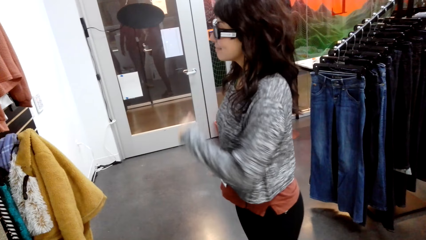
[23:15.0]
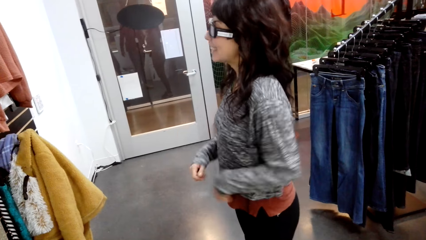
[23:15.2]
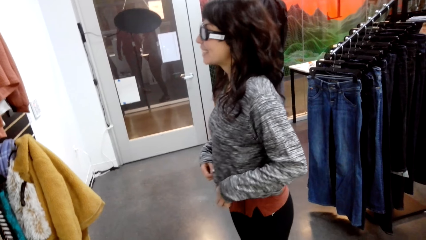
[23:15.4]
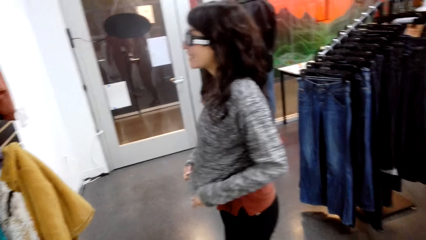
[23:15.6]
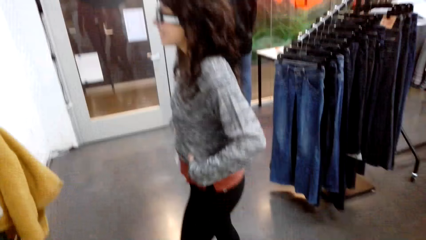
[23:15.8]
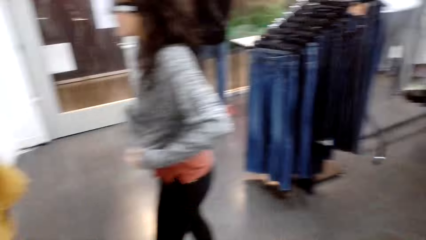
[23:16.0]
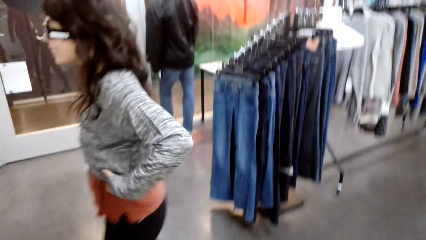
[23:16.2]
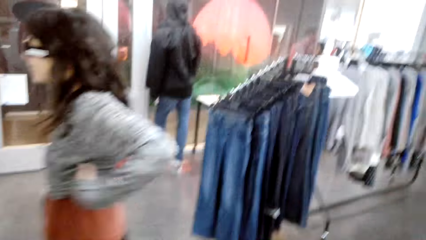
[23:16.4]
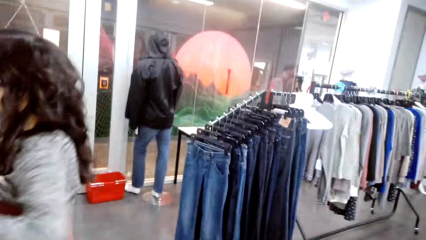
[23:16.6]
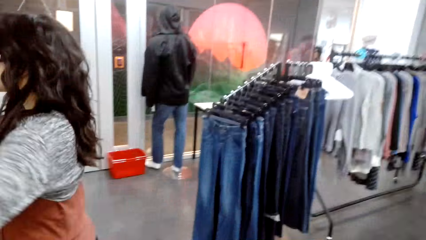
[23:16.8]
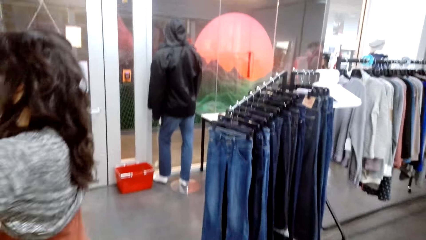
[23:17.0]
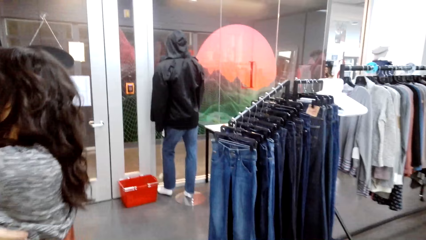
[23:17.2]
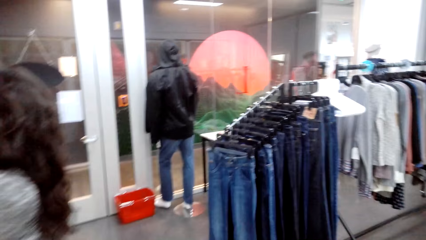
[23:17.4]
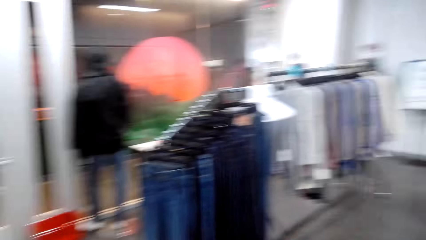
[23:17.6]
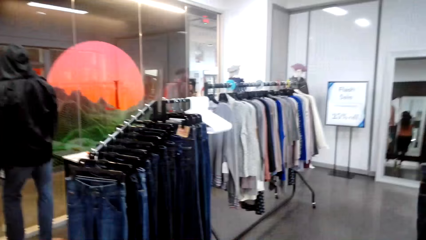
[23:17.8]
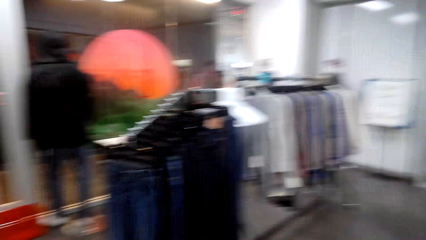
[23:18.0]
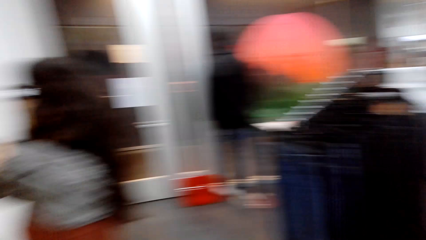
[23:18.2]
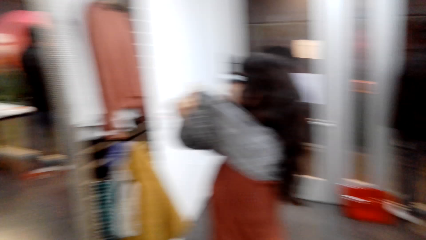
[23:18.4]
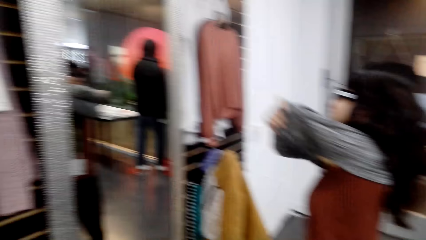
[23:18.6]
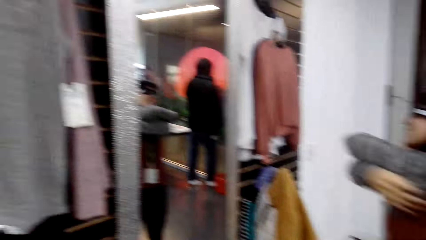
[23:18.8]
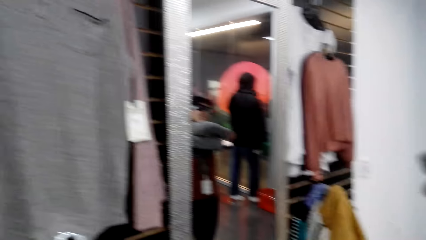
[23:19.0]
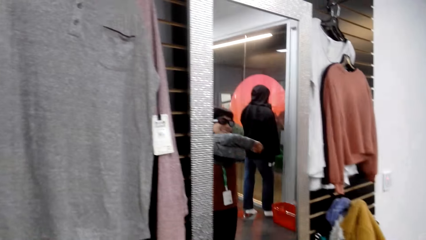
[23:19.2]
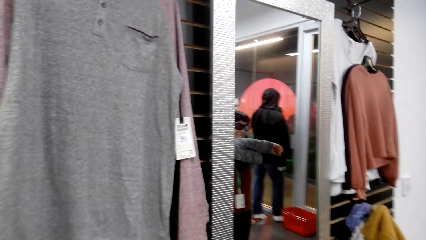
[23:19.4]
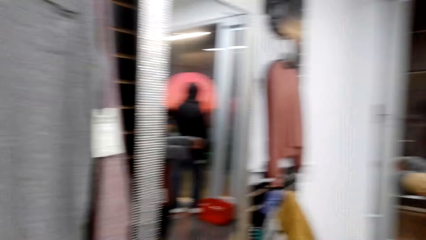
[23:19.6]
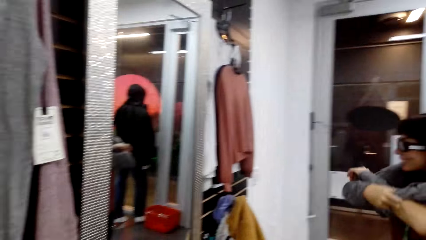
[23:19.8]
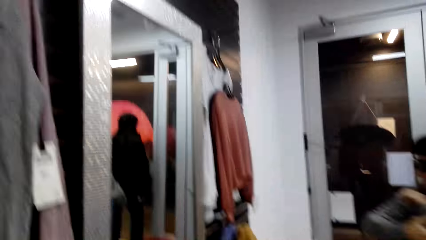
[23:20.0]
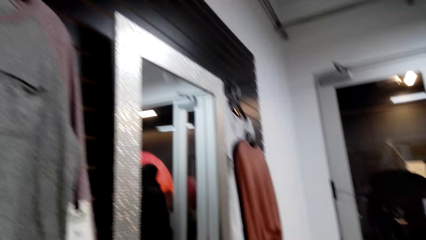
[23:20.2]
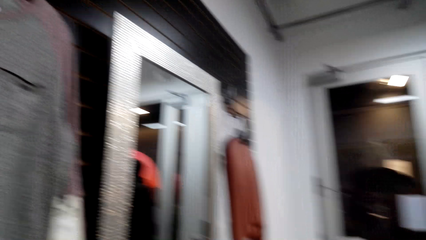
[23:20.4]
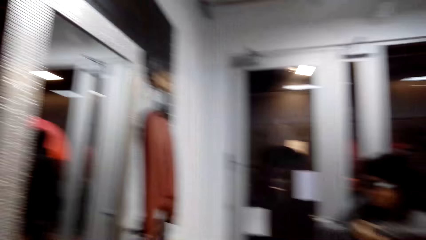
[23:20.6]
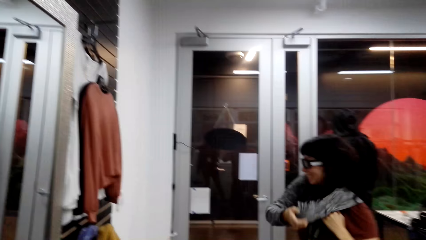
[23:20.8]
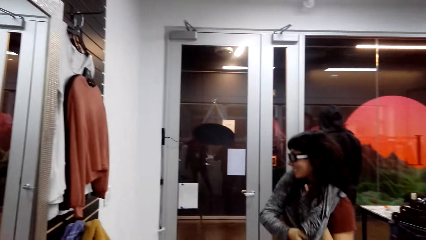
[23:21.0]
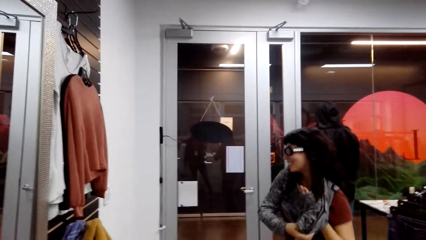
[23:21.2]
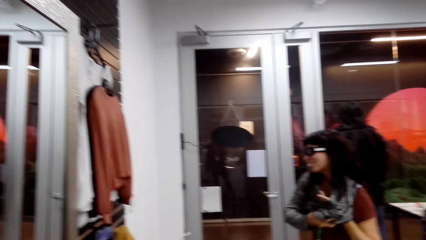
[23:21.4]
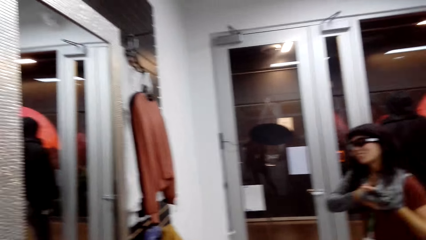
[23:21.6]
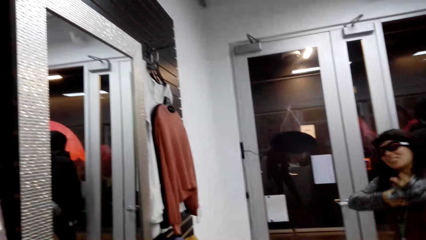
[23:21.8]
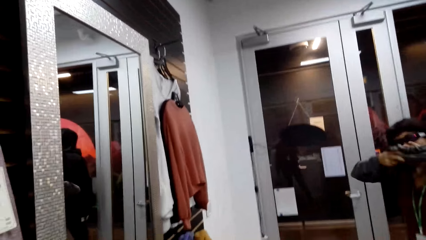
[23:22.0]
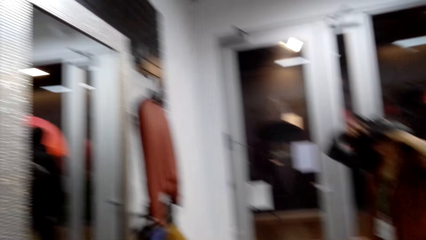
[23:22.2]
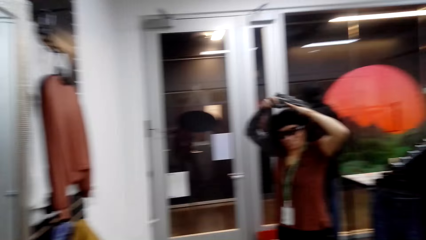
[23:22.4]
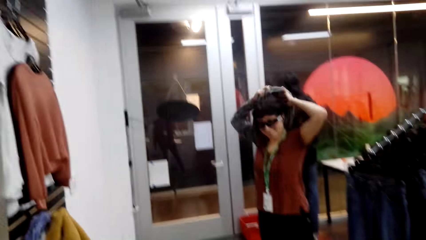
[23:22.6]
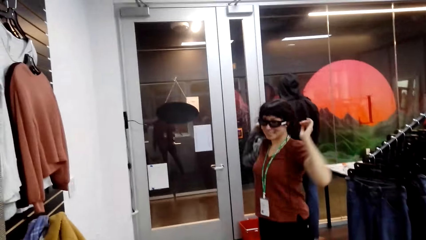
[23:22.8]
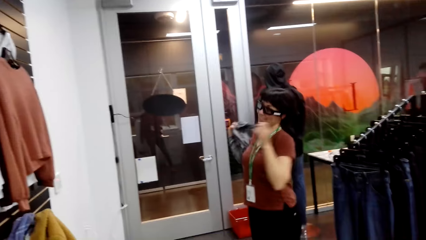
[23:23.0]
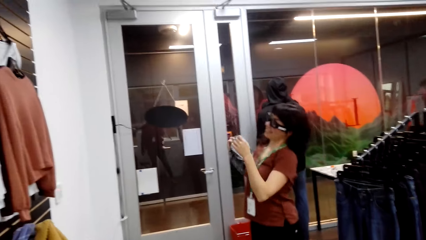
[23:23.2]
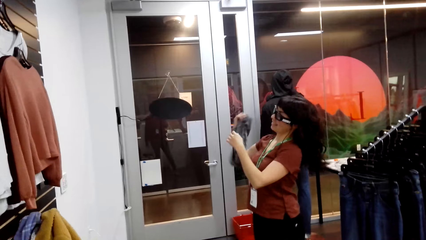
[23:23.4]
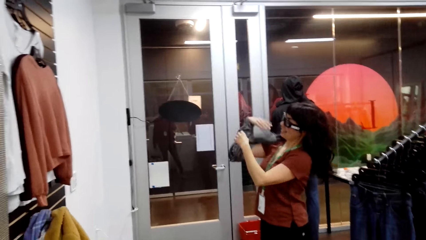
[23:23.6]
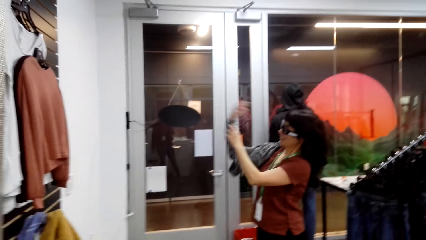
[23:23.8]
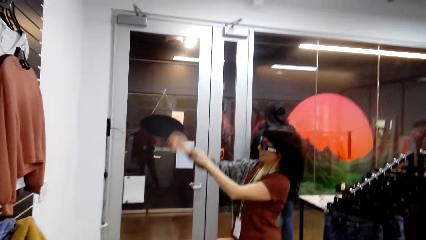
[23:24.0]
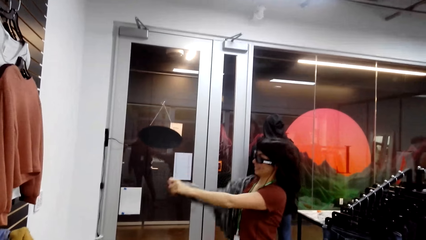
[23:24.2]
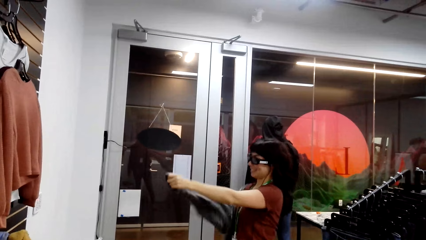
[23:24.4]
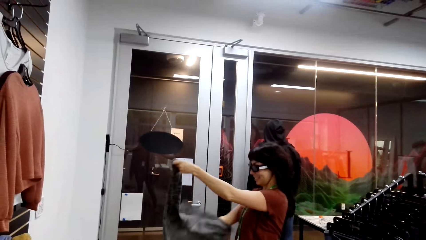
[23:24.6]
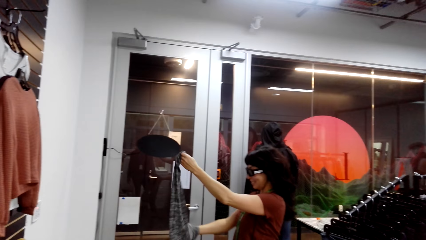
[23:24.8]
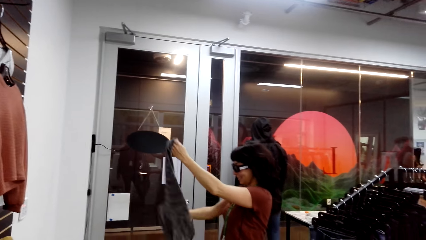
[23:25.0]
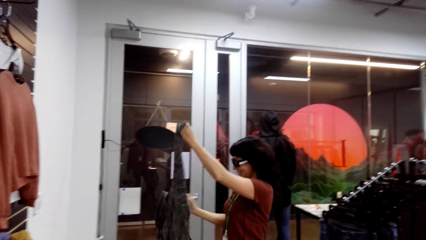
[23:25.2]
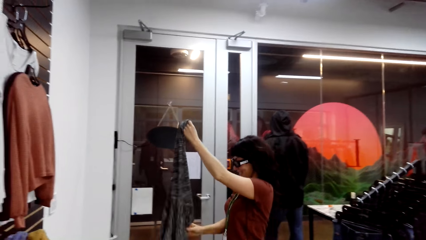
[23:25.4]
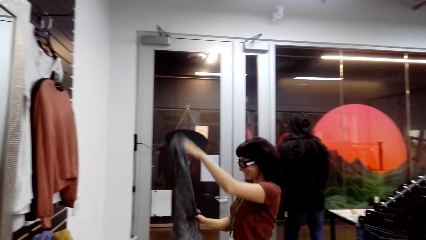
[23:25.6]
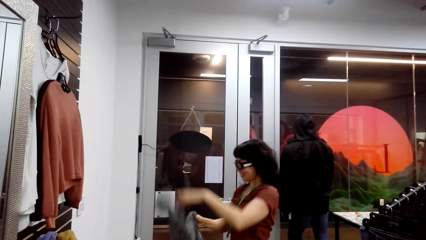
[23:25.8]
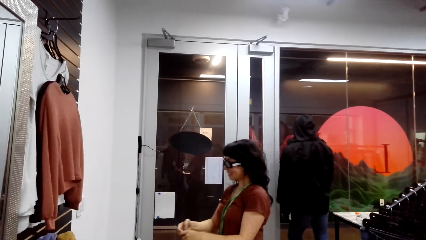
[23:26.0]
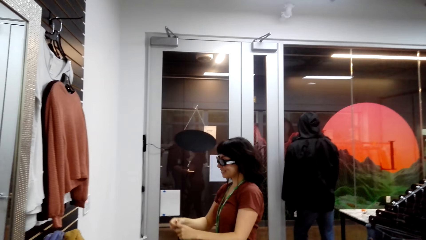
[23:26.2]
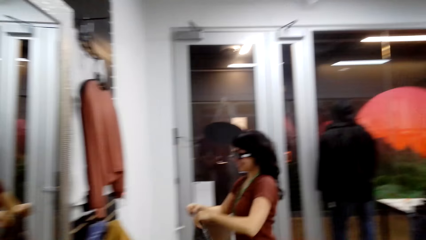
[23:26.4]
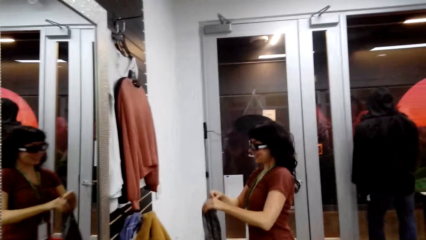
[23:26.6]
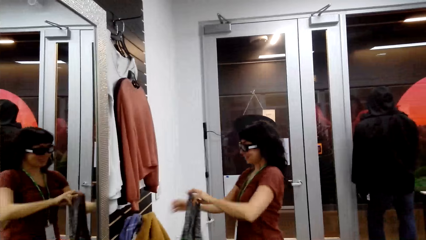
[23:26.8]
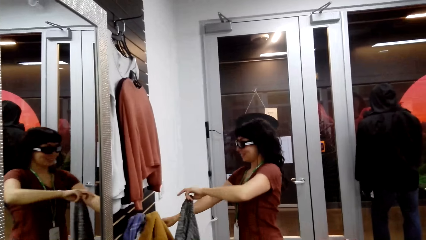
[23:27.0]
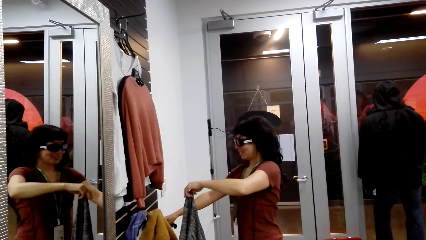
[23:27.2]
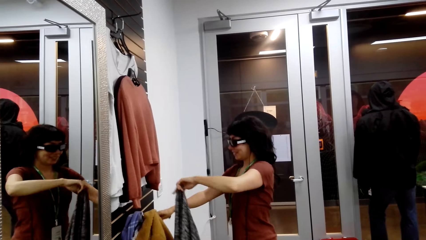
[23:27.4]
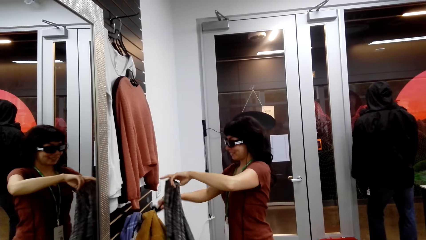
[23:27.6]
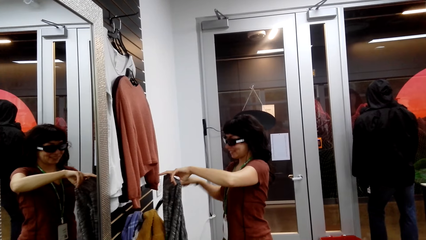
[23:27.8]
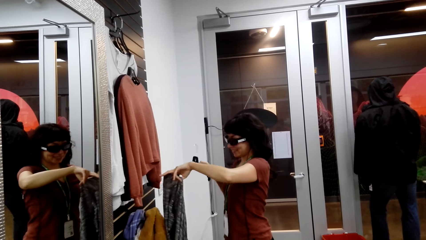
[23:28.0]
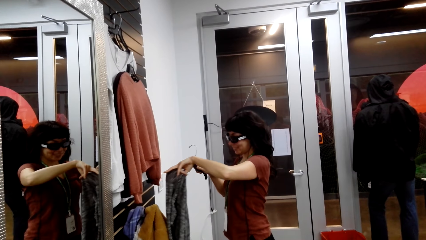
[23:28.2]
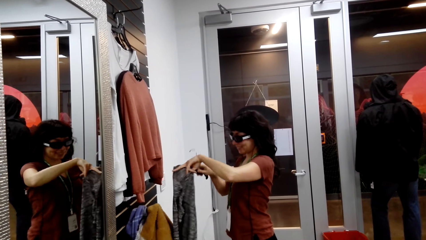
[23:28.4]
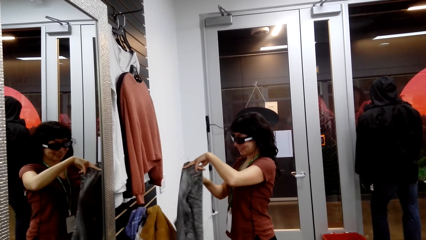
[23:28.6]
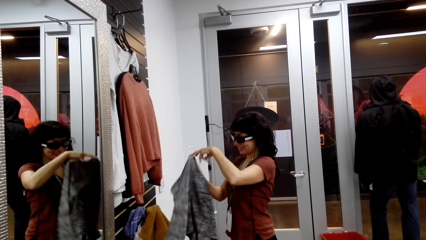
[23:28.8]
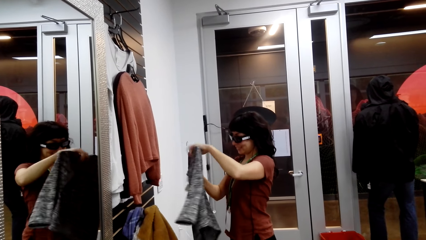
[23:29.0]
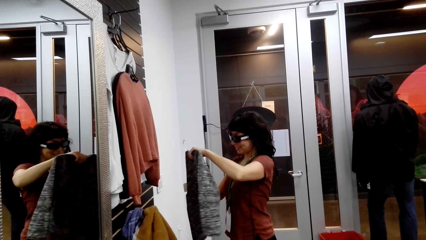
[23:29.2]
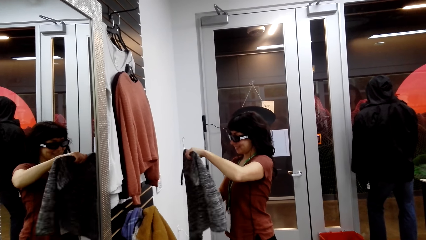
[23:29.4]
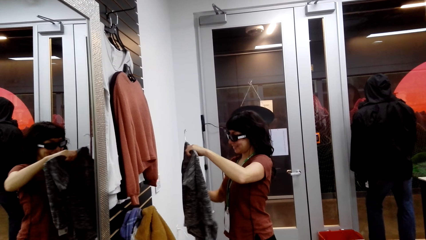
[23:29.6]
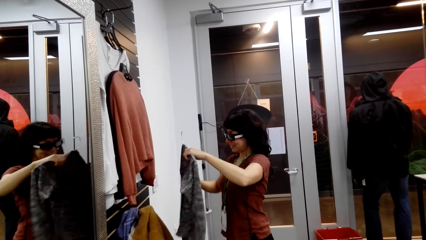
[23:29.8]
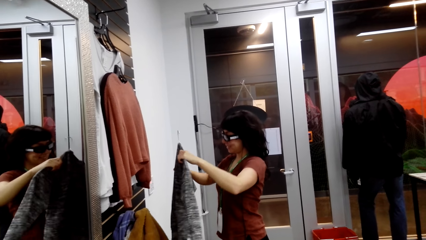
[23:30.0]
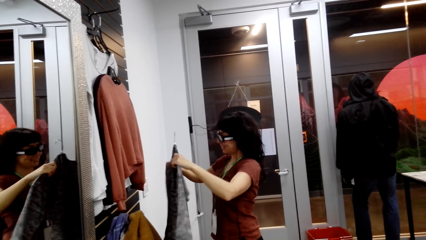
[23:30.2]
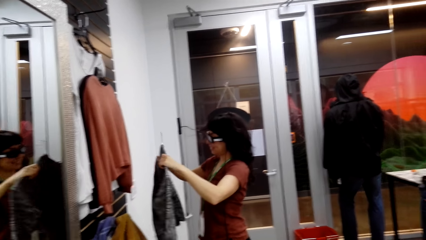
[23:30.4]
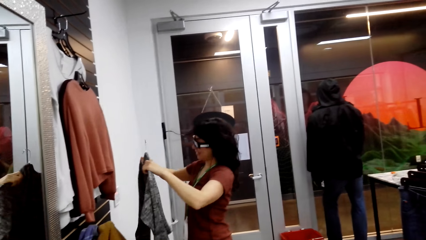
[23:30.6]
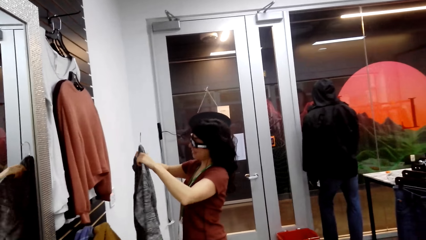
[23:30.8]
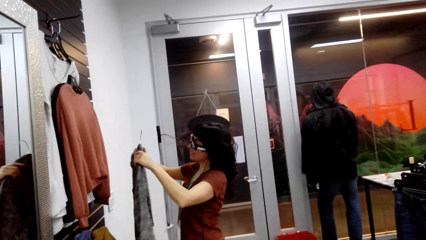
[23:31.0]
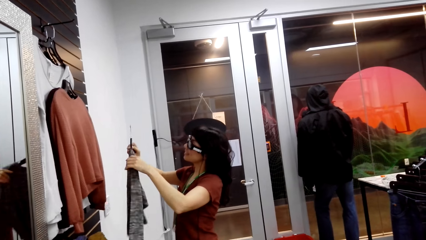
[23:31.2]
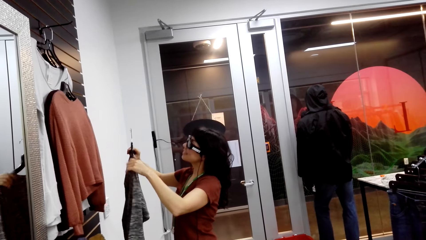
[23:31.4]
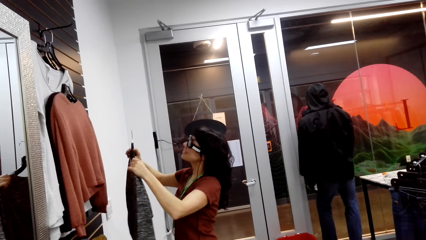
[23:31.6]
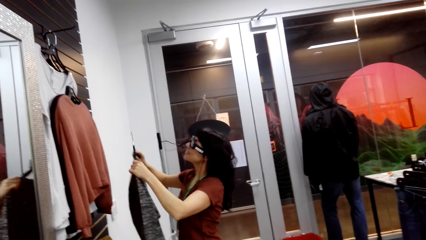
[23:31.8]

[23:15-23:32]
A woman removes the sweater. The woman picks up the sweater. The woman puts the sweater on the hanger.
